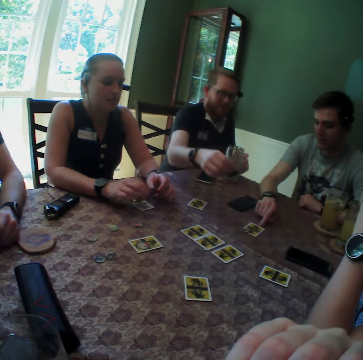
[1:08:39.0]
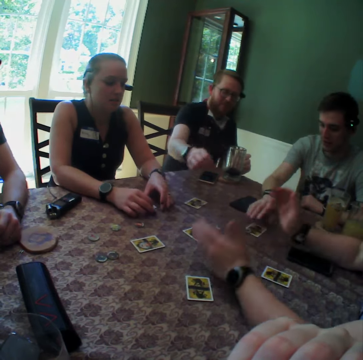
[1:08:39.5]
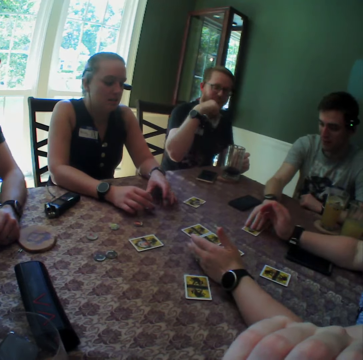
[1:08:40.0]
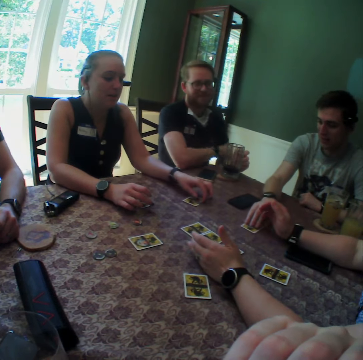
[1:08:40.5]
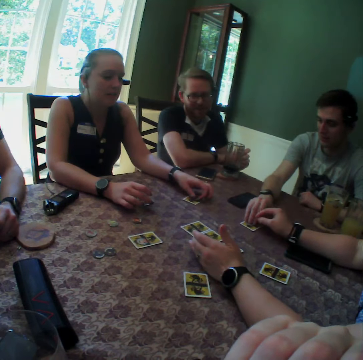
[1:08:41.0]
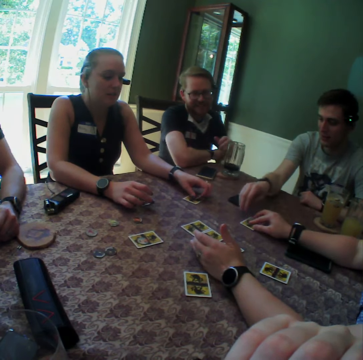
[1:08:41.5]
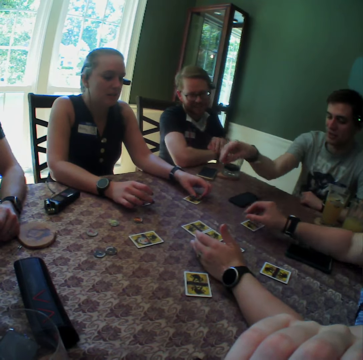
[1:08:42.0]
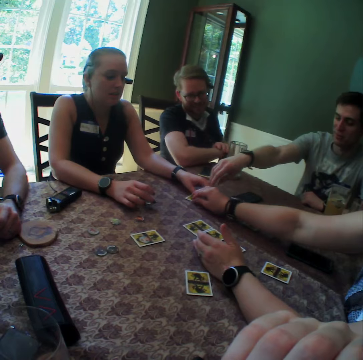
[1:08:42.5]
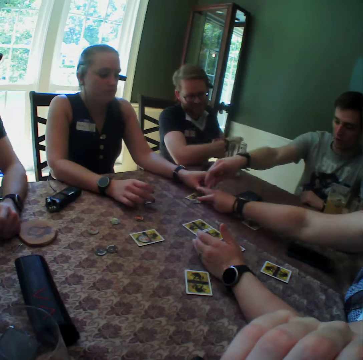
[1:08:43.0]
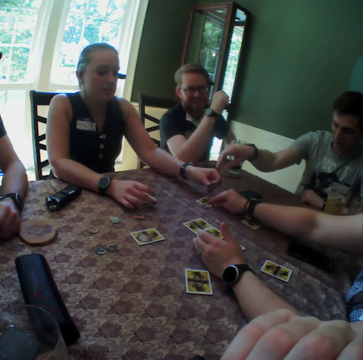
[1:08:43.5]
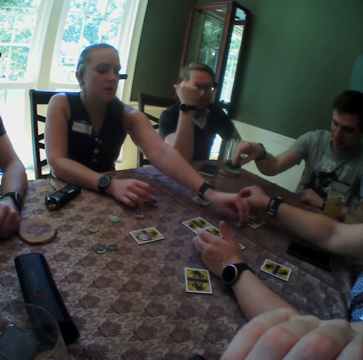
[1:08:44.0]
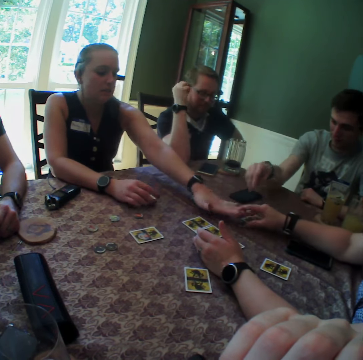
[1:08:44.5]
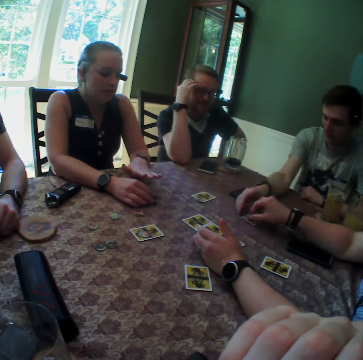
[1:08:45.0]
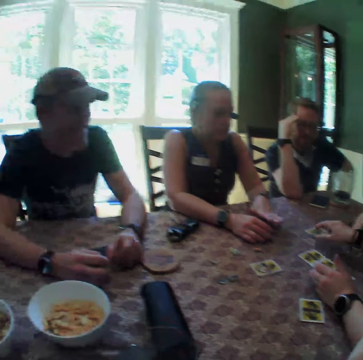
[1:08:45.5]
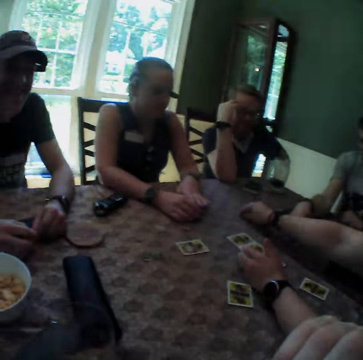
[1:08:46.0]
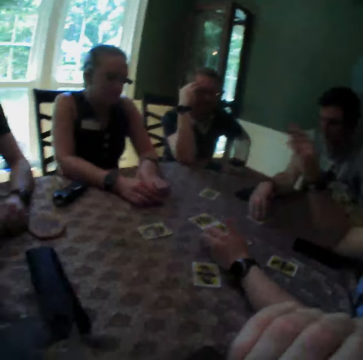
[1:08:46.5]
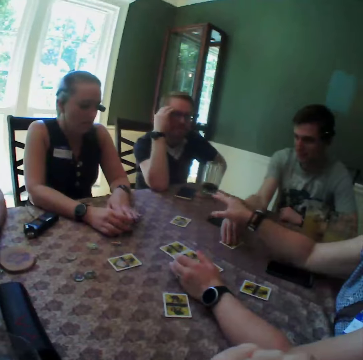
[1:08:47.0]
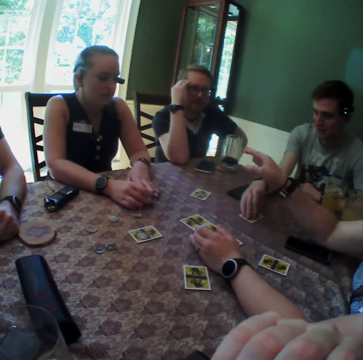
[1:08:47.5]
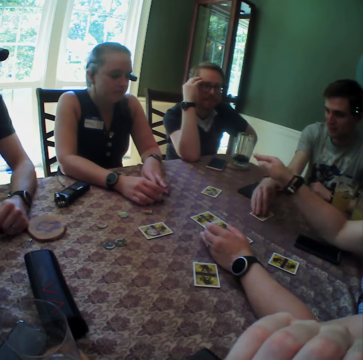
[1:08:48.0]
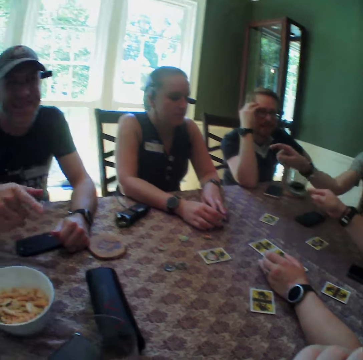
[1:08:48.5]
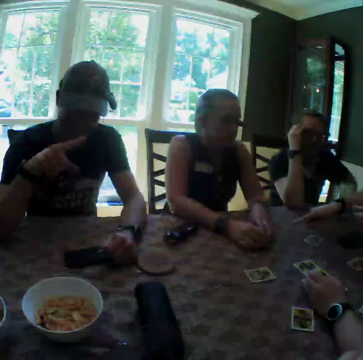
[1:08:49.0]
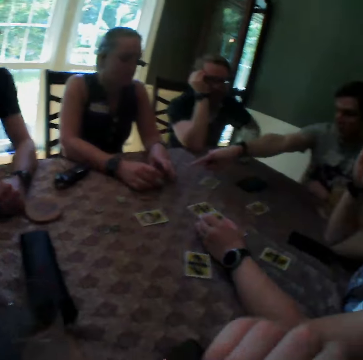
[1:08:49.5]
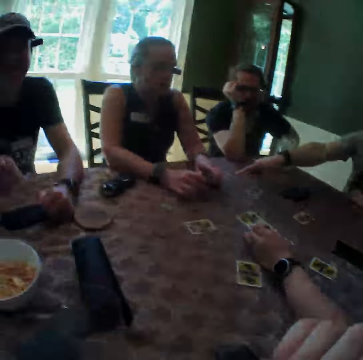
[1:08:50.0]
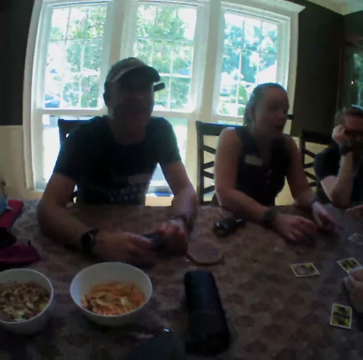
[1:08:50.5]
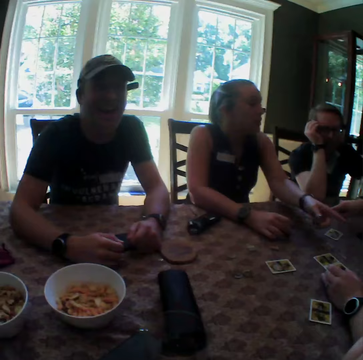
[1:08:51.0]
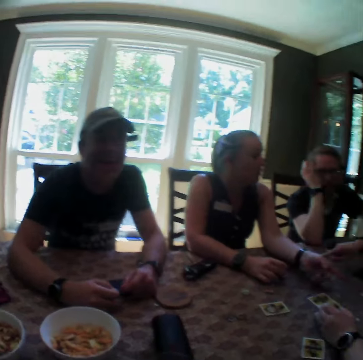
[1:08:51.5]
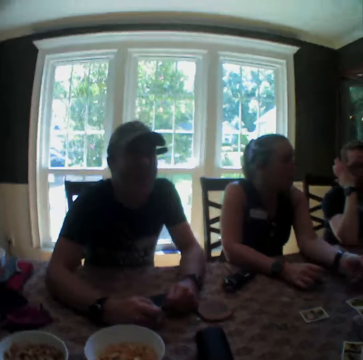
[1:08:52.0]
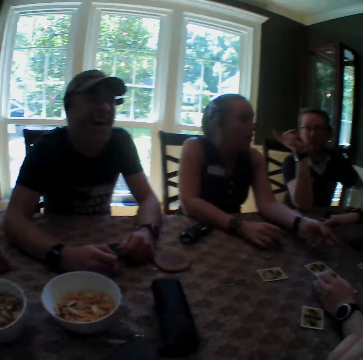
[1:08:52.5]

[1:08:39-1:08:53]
A man drops a chip on the card on the table with his right hand. He drops a chip on the card on the table again. Another man drops both hands on the table. A third man touches a card on the table with his right hand. A woman touches the card on the table with her right hand. Another woman touches the card on the table with her right hand. The first woman drops a chip on the table with her left hand. The first man touches his head with his right hand. The camera wearer dialogues with a person.

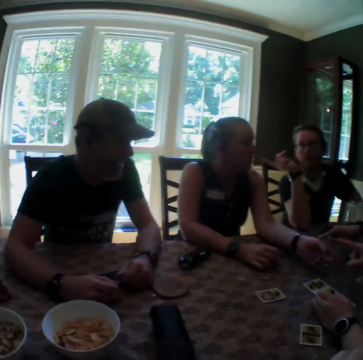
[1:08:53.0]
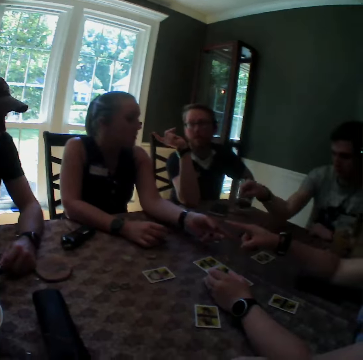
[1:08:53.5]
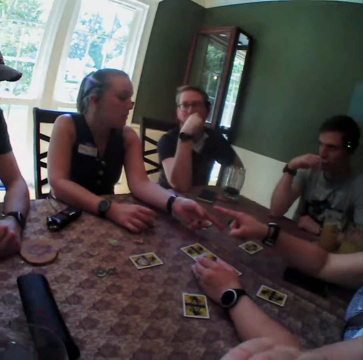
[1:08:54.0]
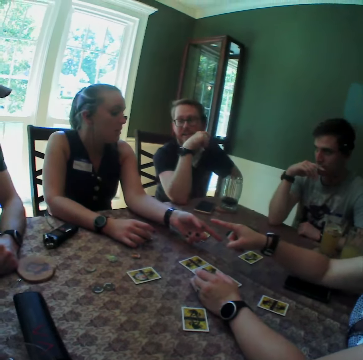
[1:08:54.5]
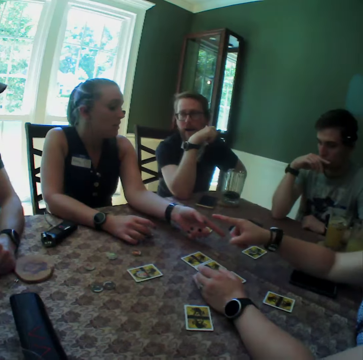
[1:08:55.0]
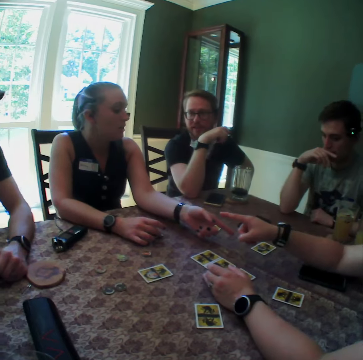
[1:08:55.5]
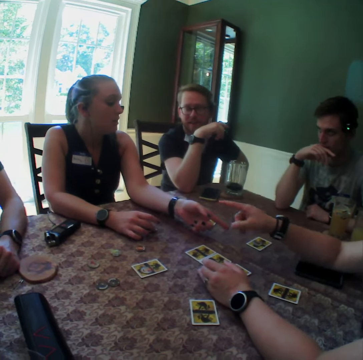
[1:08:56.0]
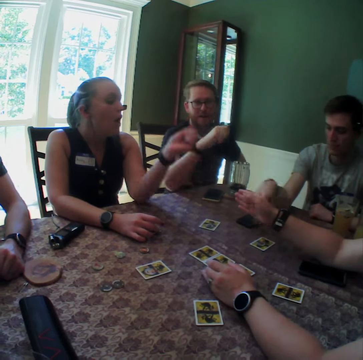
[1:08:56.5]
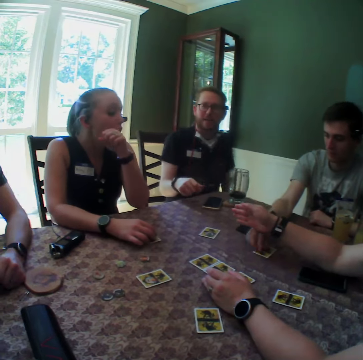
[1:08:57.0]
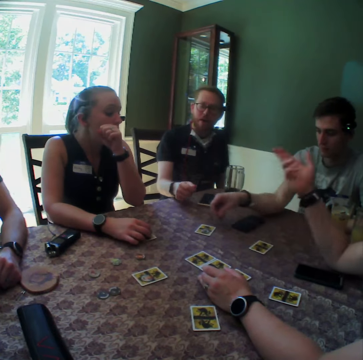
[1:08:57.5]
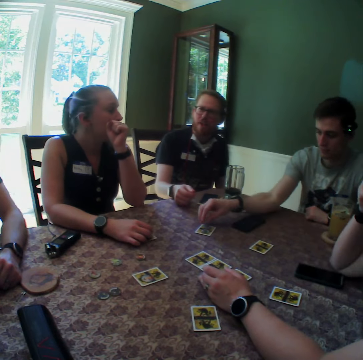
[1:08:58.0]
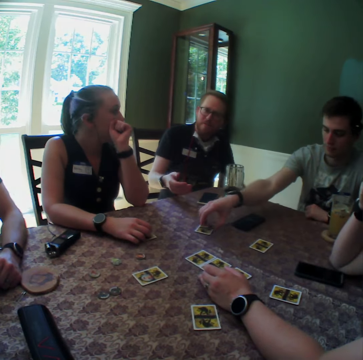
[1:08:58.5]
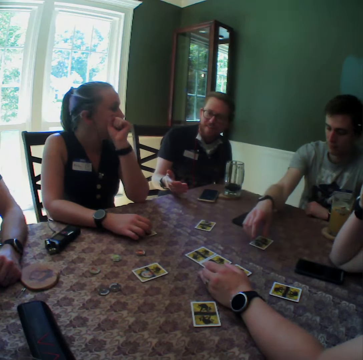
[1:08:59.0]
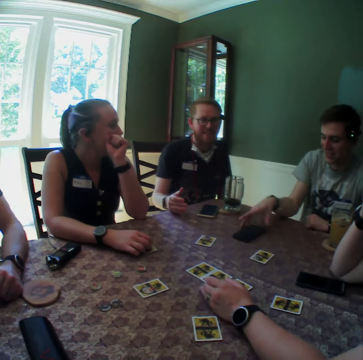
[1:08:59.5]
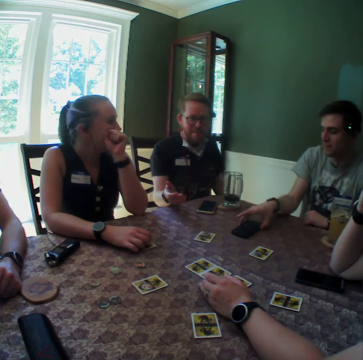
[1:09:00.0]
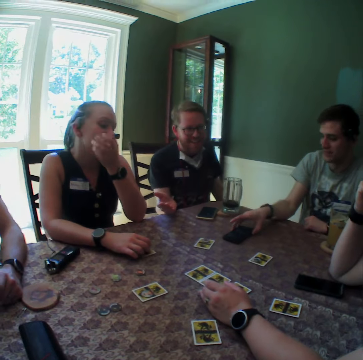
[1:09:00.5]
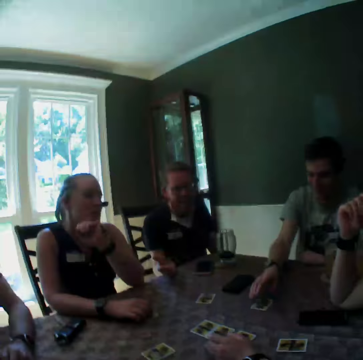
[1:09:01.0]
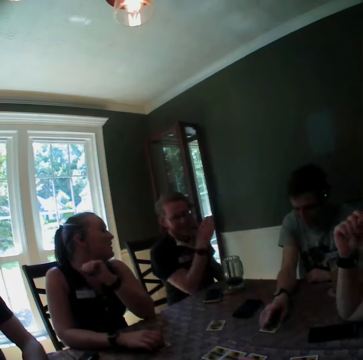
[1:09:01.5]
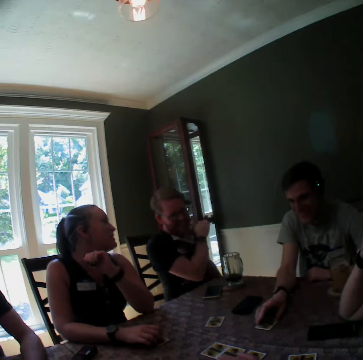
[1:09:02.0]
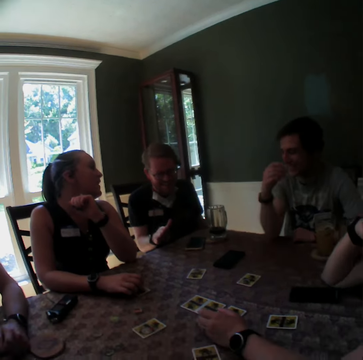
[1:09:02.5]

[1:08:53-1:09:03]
The camera wearer and five persons talk to each other simultaneously. He takes a chip from the card on the table with his right hand. He drops the chip on the card on the table. Four of the persons play cards on the table. A man moves a phone on the table with his right hand. The man touches the phone on the table. The camera wearer and the persons talk to each other simultaneously.

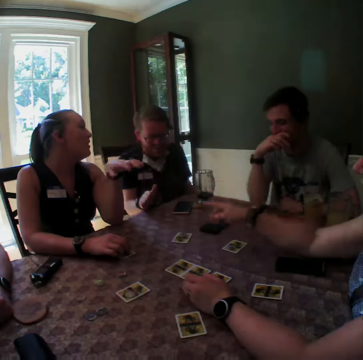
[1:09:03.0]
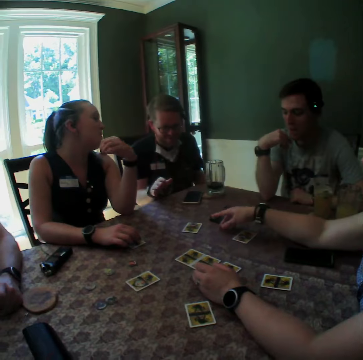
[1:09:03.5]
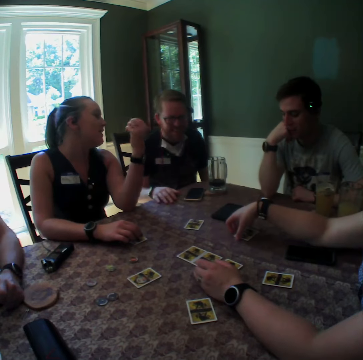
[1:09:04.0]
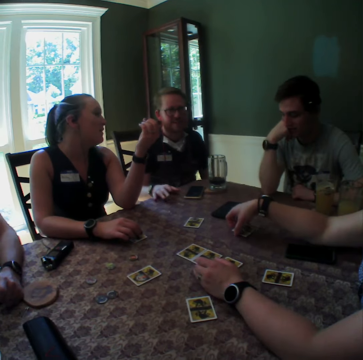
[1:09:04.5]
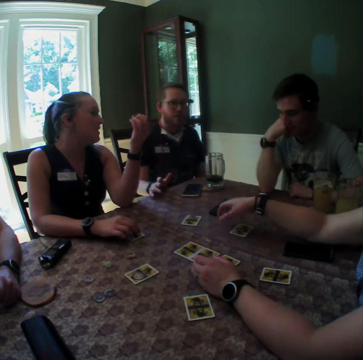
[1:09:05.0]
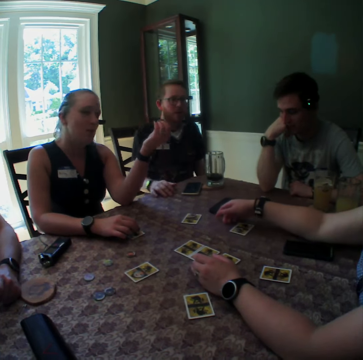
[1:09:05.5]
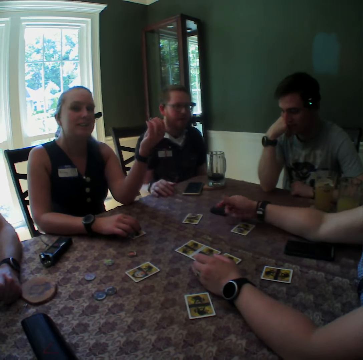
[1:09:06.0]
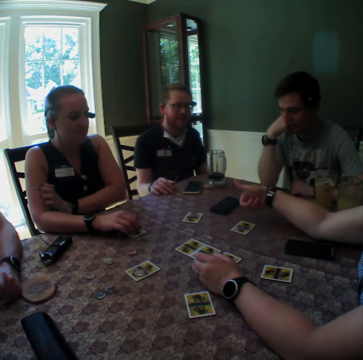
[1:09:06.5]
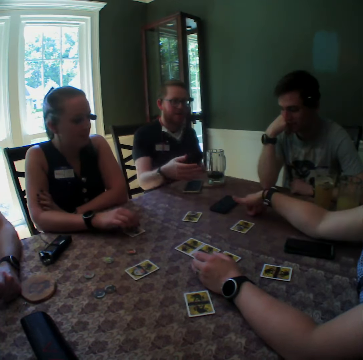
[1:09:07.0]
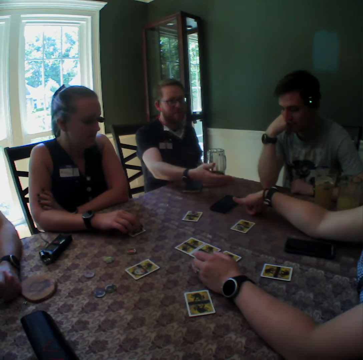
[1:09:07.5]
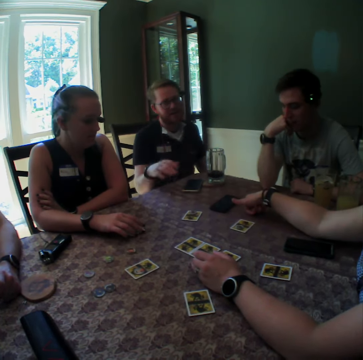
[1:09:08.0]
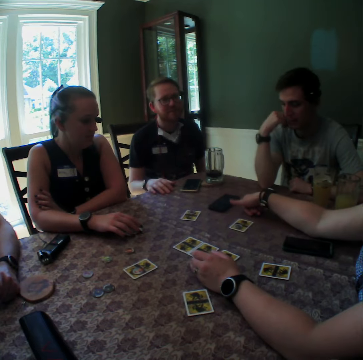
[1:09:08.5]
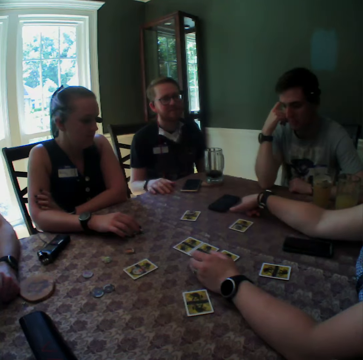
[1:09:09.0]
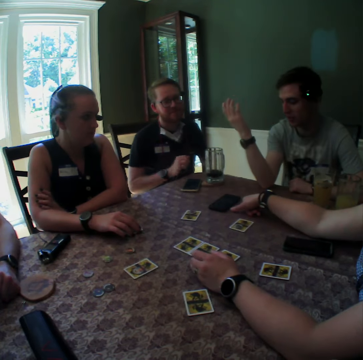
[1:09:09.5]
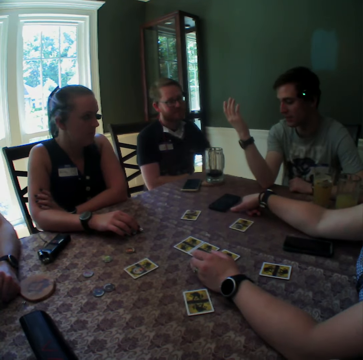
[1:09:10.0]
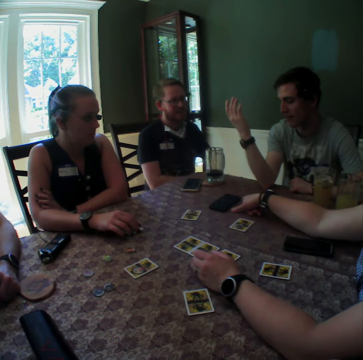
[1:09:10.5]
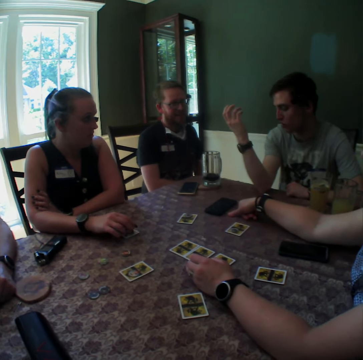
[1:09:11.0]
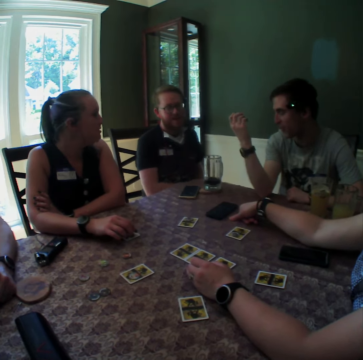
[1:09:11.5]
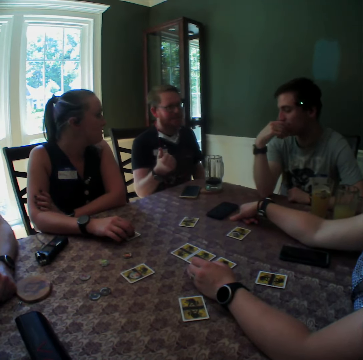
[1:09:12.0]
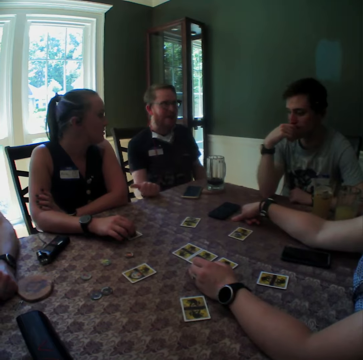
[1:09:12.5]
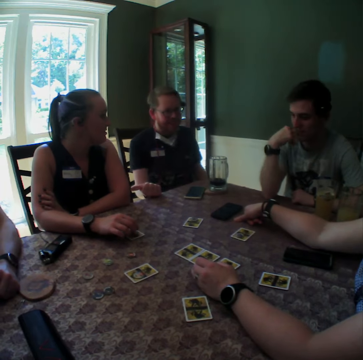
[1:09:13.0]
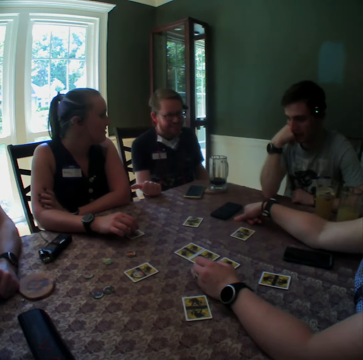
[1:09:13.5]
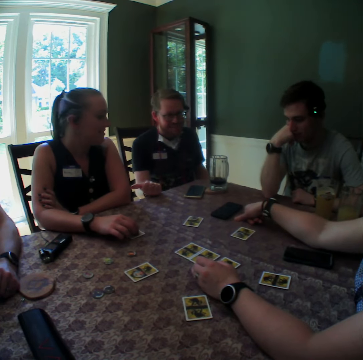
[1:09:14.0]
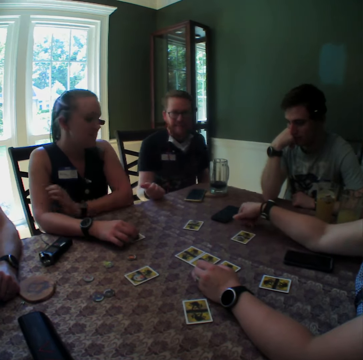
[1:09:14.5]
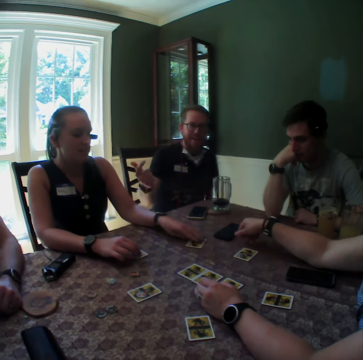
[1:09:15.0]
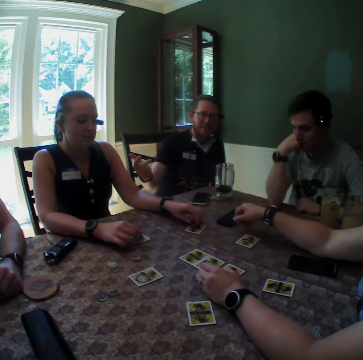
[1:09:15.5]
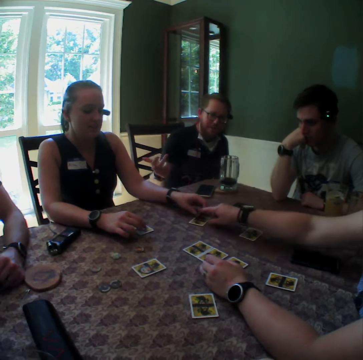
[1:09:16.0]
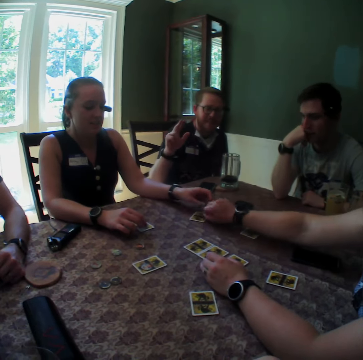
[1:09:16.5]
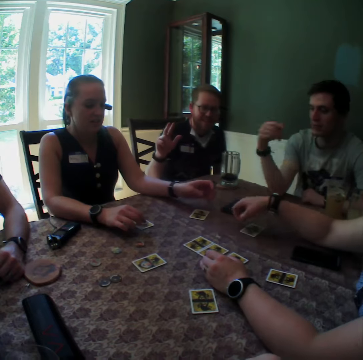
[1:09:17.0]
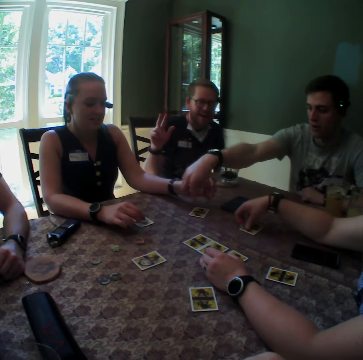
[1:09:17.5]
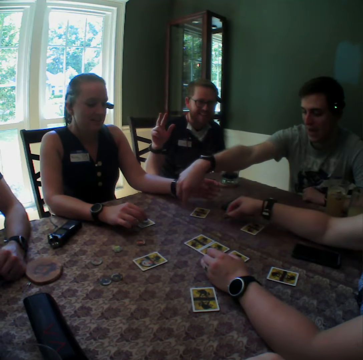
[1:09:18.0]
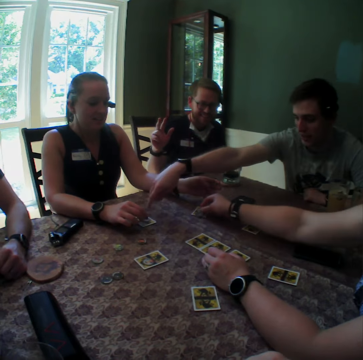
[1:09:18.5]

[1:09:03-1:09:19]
A woman points at another woman. A man places his right hand on the table. The man touches the table with his right hand. The first woman touches the card on the table with her right hand. The first woman touches the table with her right hand. The other woman places her left hand on her right hand. The man touches the table with his right hand. Another man touches his face with his right hand. The first man points at the other woman with his left hand. The other woman touches the chip on the card with her left hand. Four persons play cards on the table. The first woman touches the card on the table with her right hand. The first woman takes a chip from the card on the table with her right hand. The other man touches the card on the table with his right hand. The first woman places the chip on the card on the table with her right hand. The other man touches the card on the table with his right hand again.
